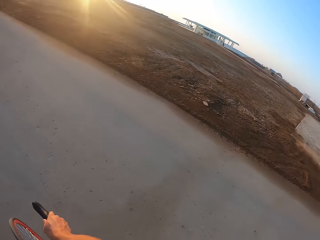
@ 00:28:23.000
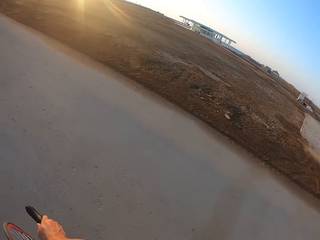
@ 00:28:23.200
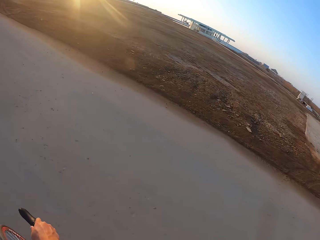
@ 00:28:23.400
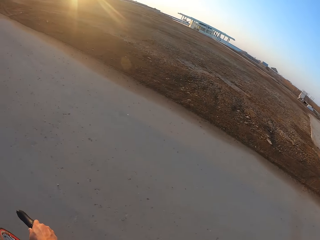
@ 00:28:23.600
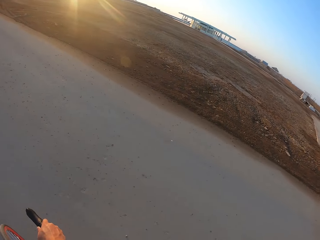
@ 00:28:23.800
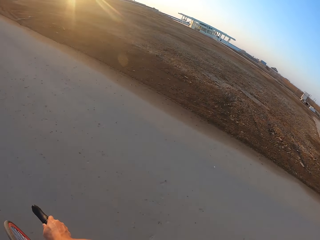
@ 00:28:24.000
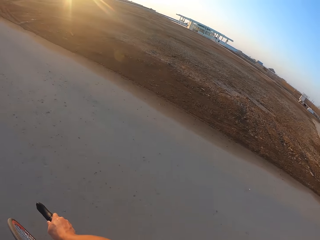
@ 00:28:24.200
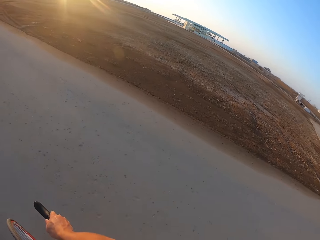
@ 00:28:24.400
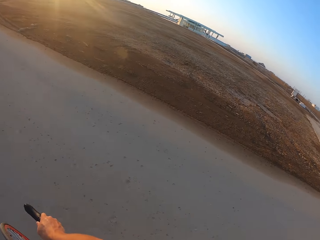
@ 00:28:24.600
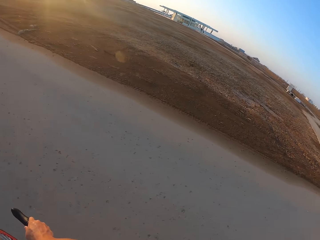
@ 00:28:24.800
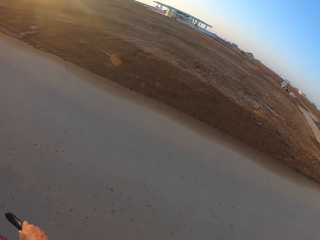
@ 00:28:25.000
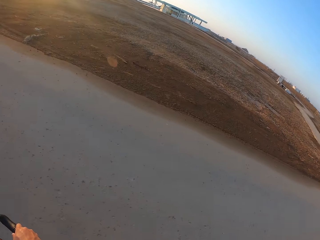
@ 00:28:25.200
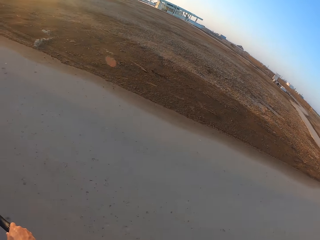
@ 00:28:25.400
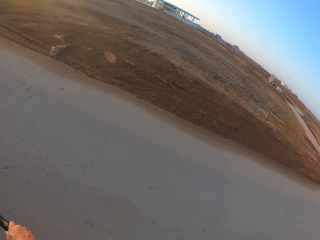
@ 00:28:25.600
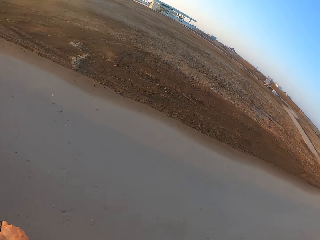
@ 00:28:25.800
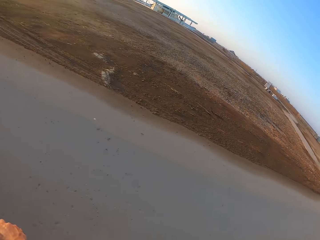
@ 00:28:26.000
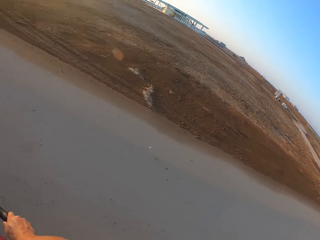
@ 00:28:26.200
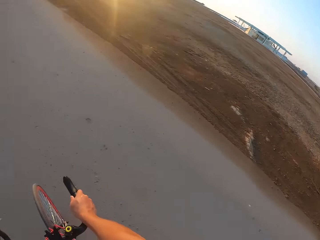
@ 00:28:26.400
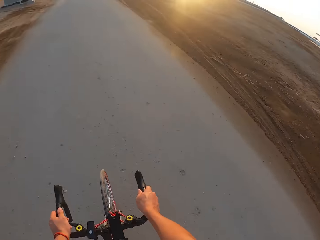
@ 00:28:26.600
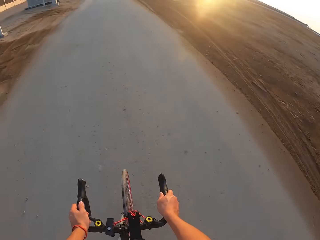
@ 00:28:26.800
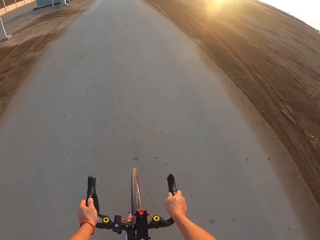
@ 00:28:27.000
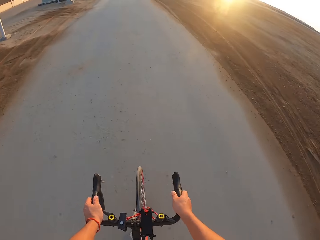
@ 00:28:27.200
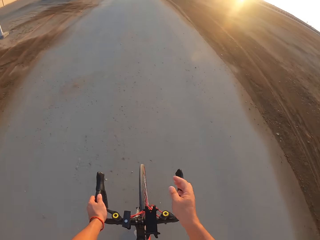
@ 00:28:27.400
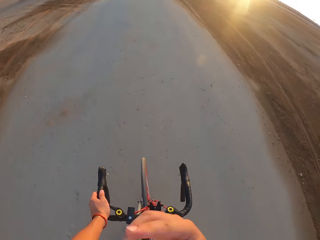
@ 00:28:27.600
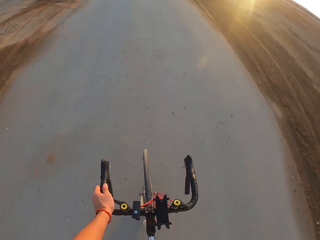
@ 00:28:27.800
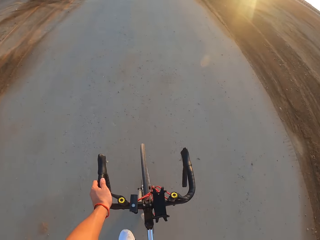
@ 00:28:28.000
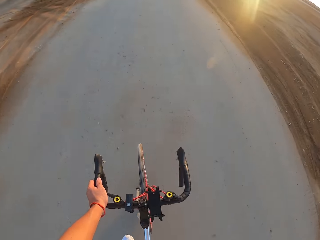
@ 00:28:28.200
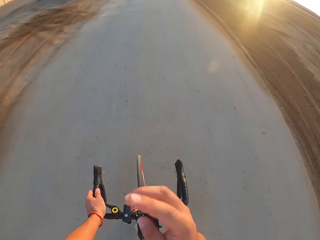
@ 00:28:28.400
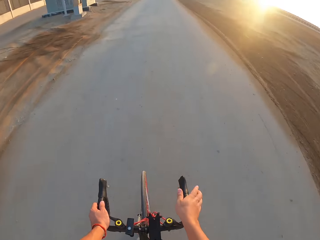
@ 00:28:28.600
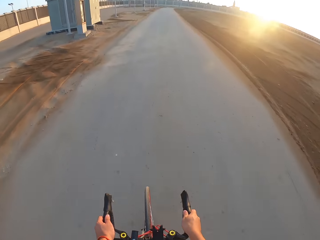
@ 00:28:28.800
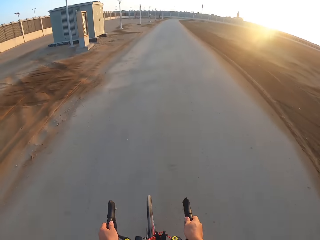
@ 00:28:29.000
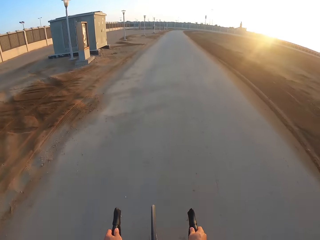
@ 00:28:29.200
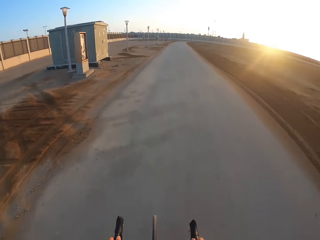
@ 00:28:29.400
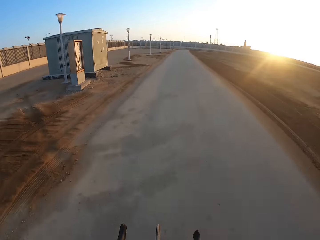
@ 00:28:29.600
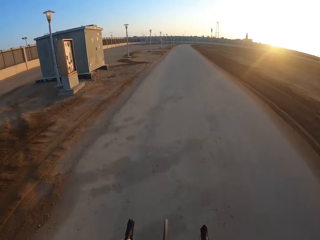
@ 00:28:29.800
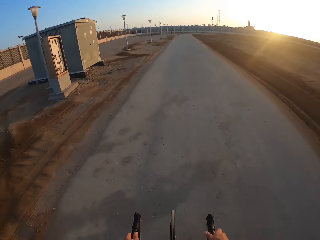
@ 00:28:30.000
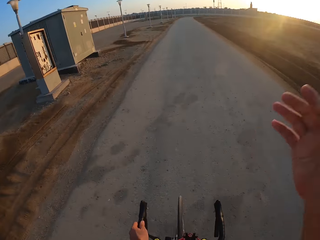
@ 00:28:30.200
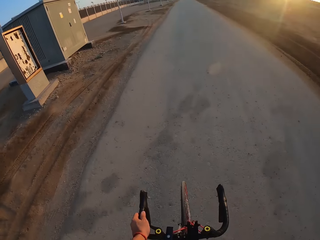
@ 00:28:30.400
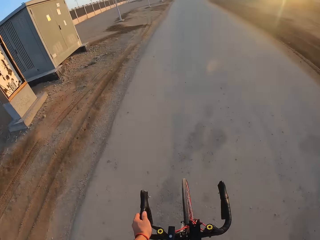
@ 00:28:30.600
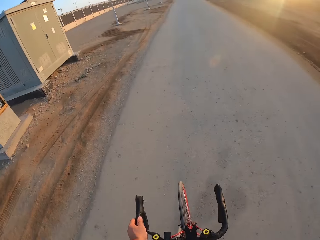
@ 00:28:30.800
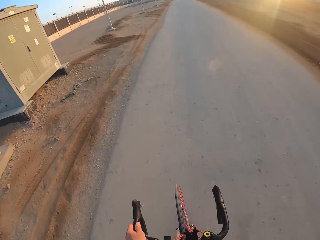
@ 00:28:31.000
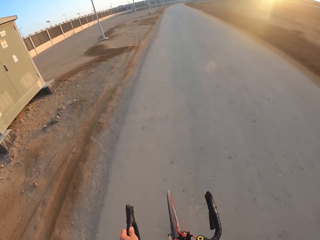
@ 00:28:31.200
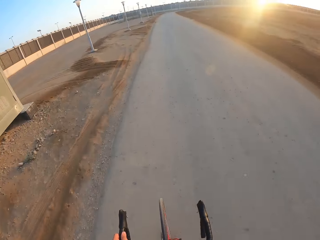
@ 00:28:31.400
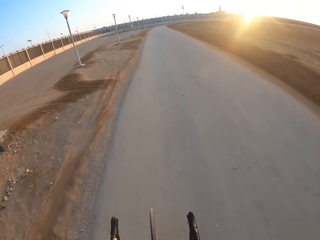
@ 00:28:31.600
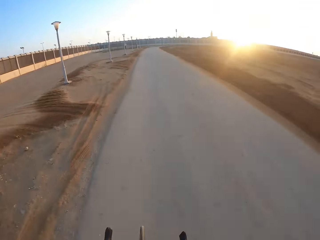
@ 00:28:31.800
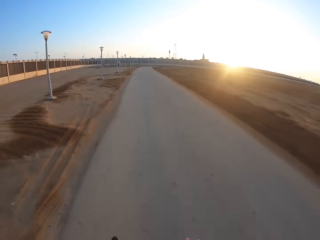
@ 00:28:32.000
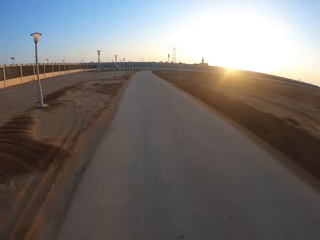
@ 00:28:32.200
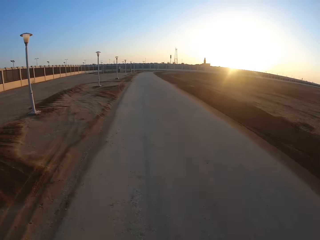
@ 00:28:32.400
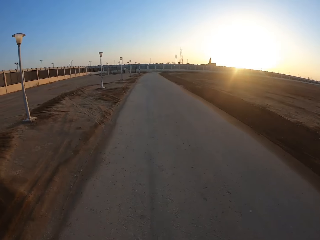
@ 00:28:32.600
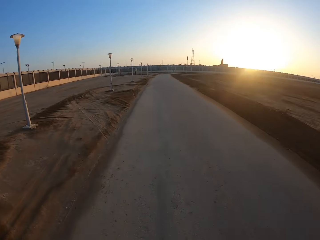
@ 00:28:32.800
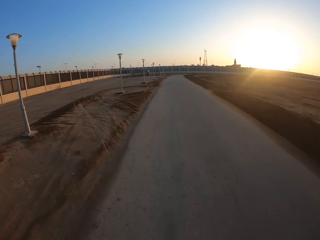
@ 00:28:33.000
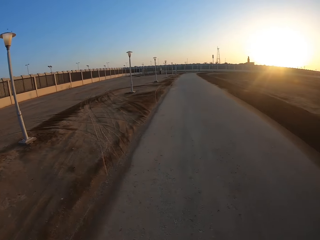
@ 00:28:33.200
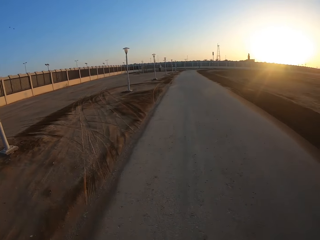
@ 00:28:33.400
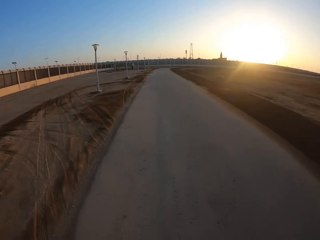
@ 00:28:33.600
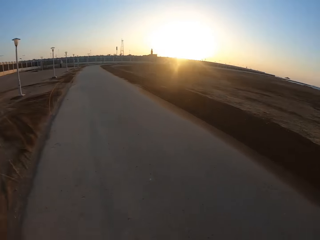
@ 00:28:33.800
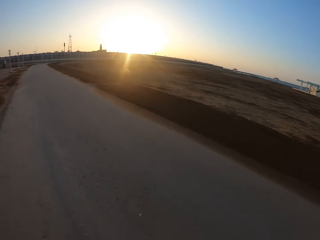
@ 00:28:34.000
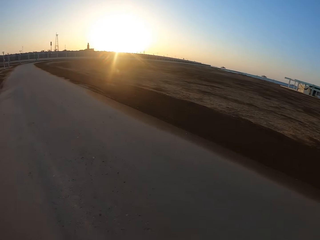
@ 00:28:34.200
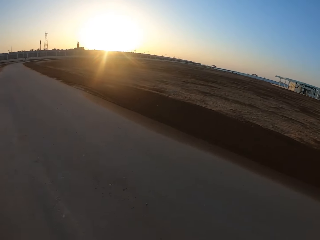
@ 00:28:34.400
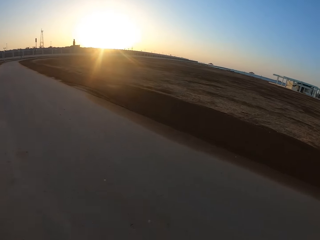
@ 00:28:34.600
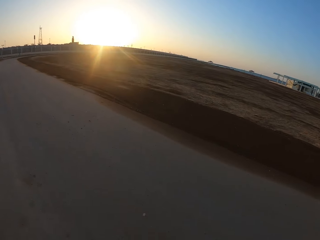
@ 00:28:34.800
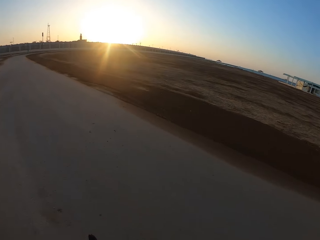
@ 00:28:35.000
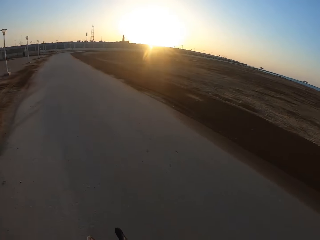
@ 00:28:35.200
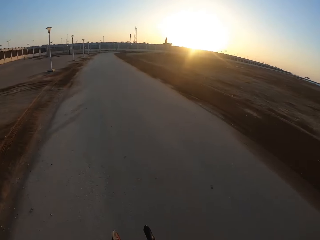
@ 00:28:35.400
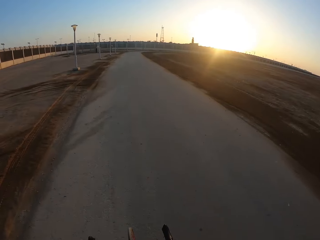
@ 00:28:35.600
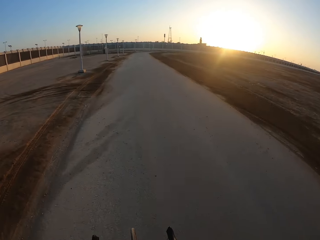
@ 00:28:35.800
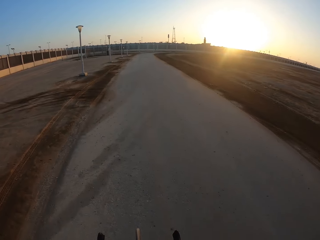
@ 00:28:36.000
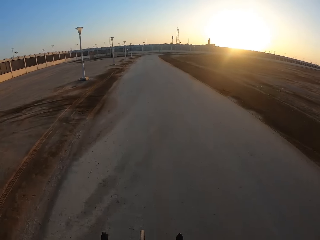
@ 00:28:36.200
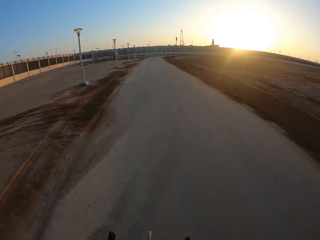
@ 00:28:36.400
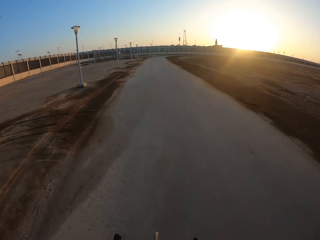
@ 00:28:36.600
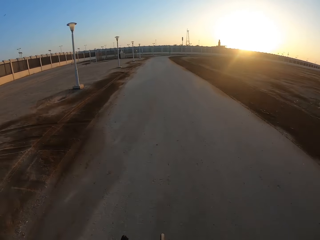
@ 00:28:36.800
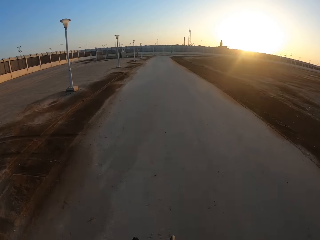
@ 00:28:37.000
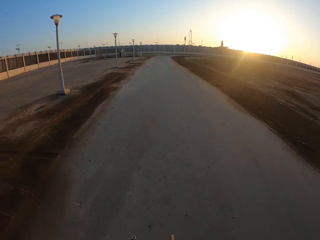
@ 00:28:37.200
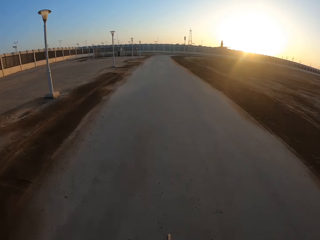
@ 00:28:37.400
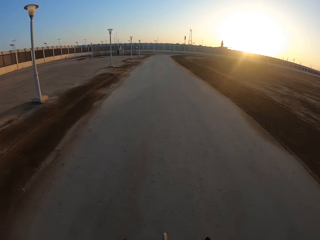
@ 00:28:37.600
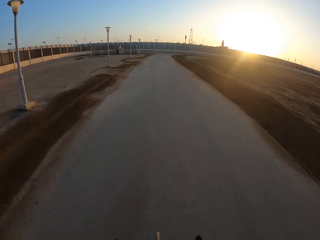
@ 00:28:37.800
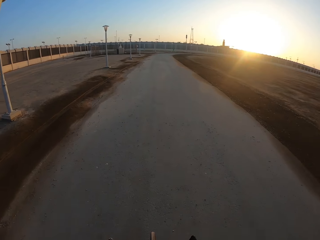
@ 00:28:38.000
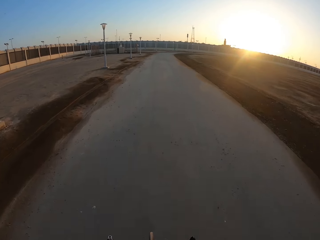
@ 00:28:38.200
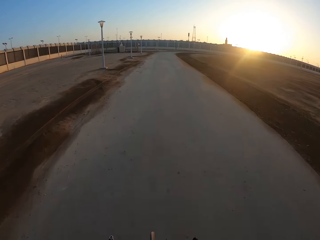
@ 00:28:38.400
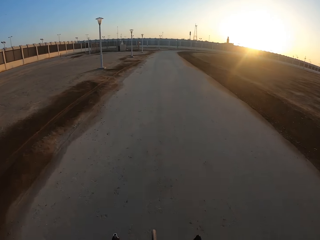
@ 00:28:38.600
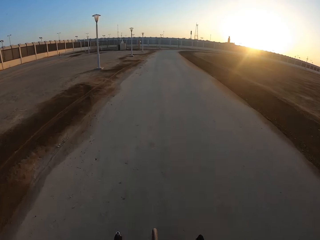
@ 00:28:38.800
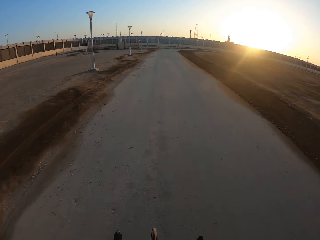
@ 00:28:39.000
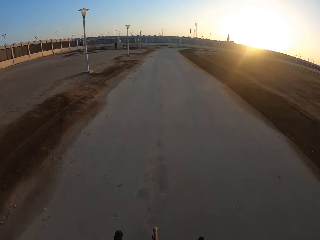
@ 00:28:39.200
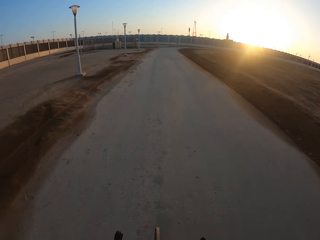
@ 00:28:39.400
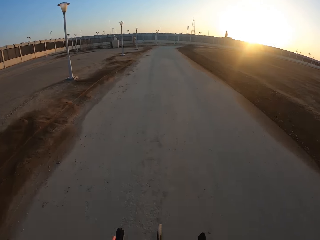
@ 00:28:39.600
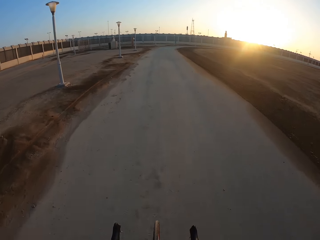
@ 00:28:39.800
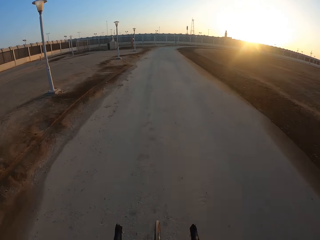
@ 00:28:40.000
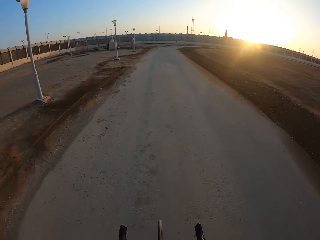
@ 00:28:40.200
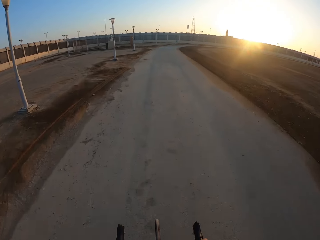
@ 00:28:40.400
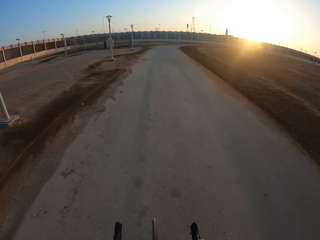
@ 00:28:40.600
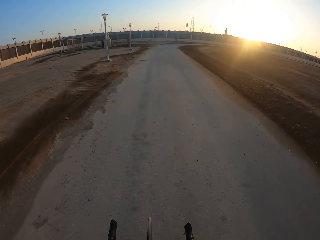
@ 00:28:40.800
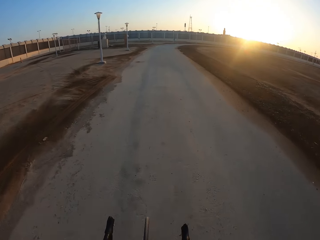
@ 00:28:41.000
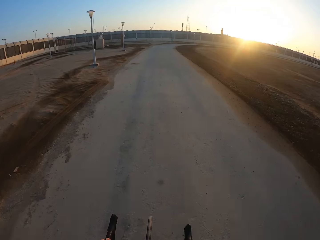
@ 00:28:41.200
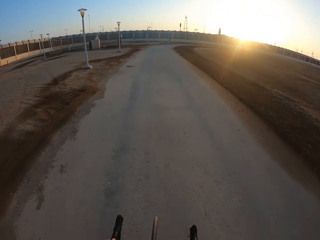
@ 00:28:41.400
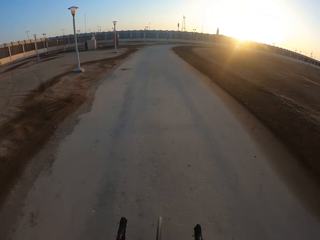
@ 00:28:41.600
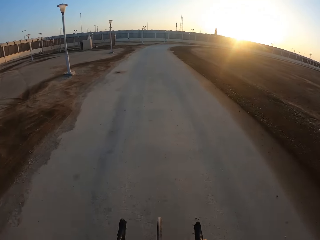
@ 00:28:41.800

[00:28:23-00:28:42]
The camera wearer looks around. They ride the bicycle. They lift the hand. They ride the bicycle. They move the hand. They ride the bicycle. They look around. They ride the bicycle.

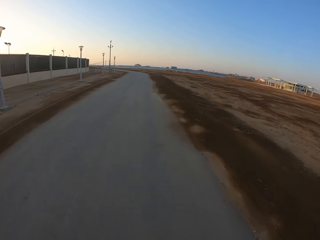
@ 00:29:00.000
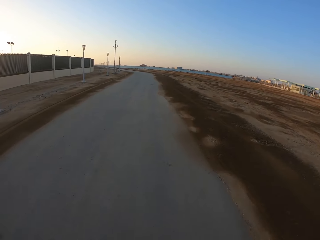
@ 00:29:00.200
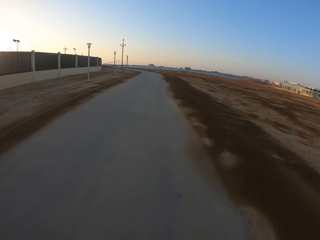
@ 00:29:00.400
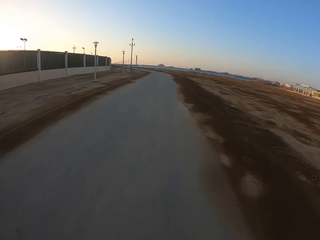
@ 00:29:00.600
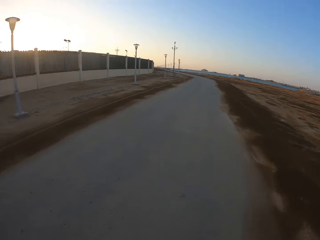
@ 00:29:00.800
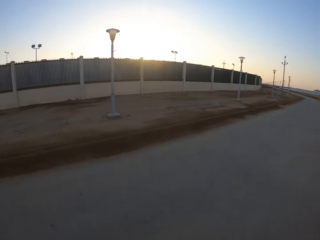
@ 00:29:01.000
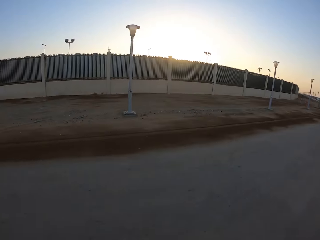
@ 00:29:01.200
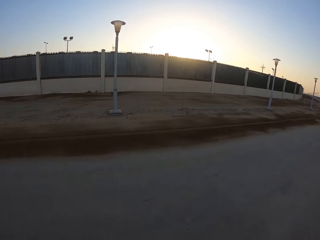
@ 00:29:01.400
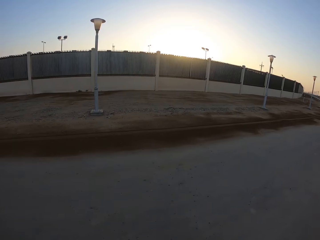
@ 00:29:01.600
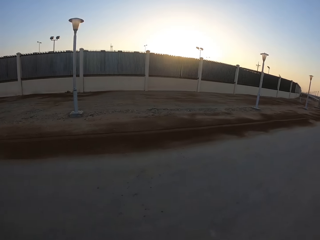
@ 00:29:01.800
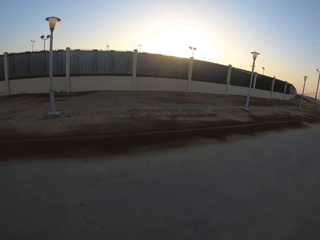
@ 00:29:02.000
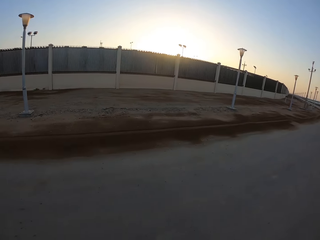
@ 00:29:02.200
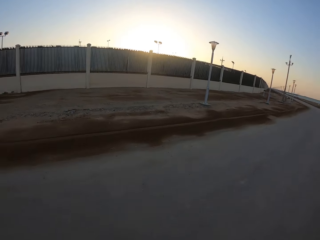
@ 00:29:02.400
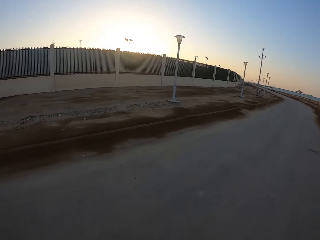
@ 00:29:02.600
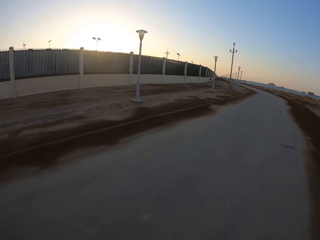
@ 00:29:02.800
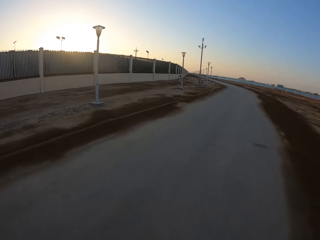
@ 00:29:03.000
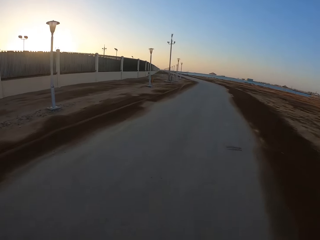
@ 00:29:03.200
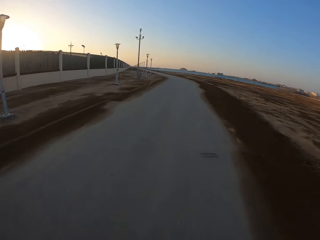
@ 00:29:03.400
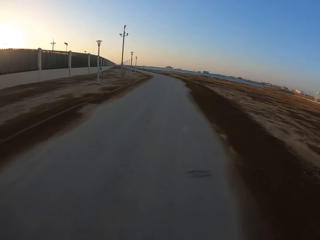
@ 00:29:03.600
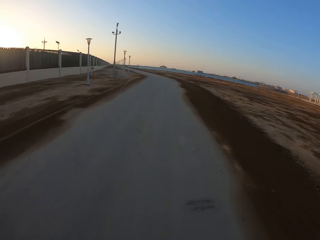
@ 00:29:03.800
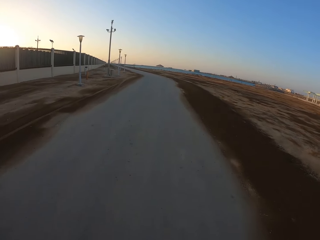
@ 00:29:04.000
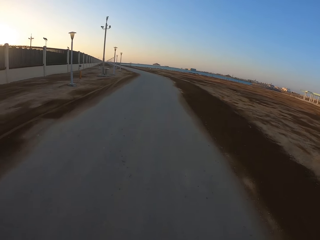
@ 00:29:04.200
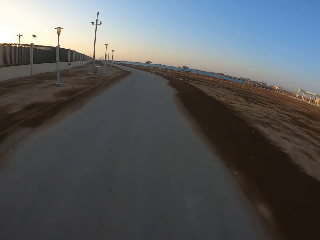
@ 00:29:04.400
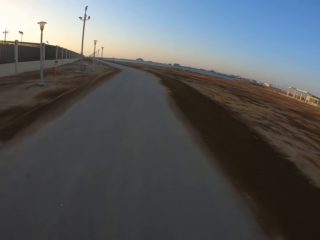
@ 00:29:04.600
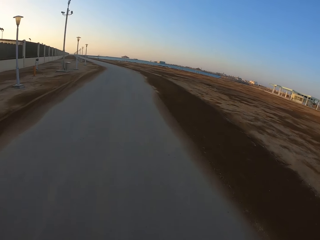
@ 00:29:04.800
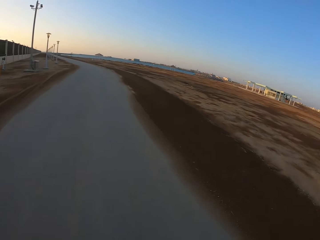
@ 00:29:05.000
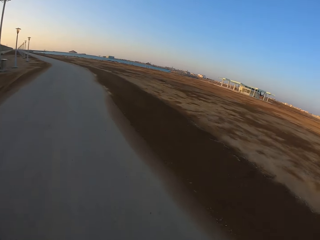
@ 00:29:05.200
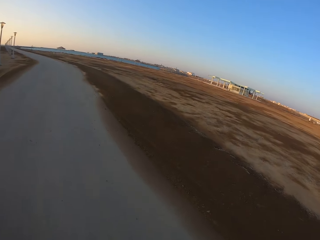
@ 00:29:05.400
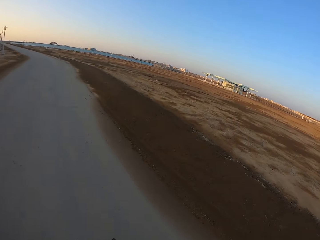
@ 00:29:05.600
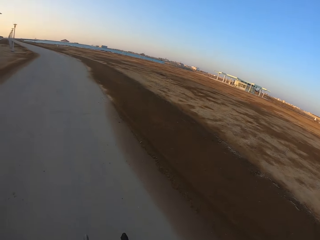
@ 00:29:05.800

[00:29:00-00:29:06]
The camera wearer looks around.
